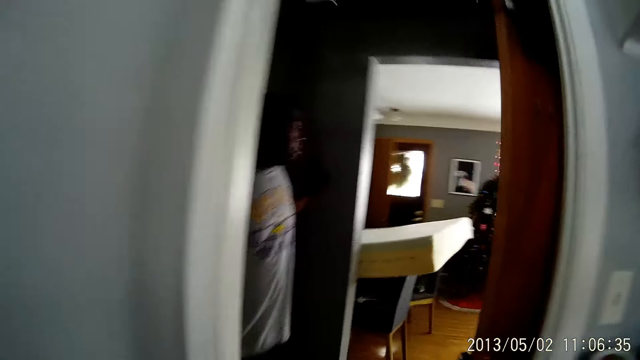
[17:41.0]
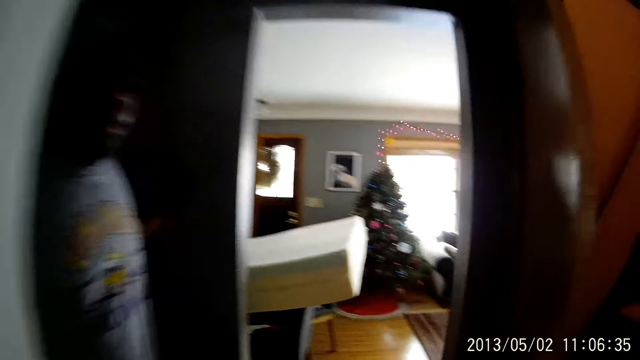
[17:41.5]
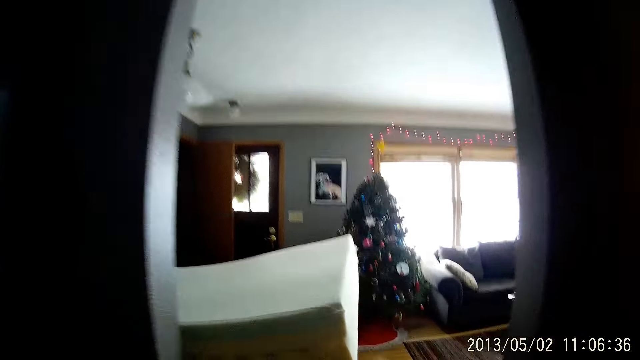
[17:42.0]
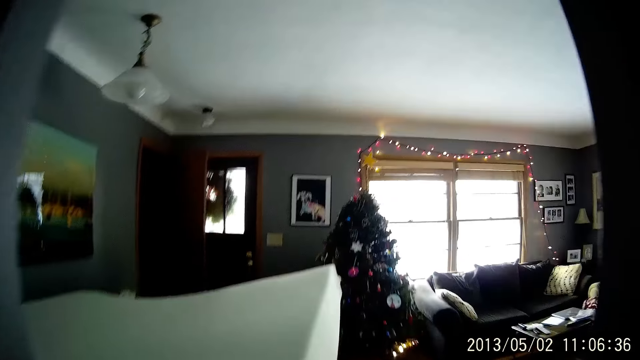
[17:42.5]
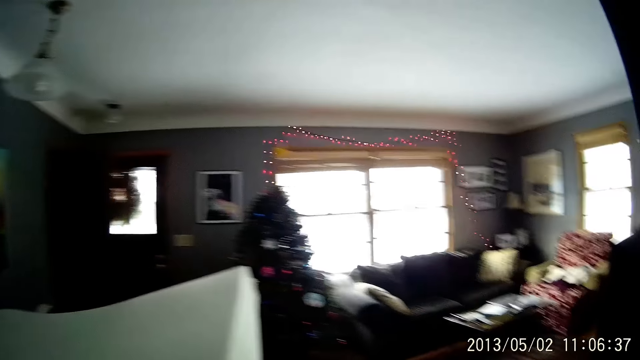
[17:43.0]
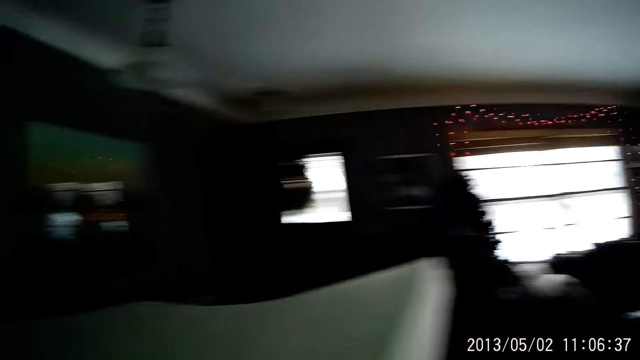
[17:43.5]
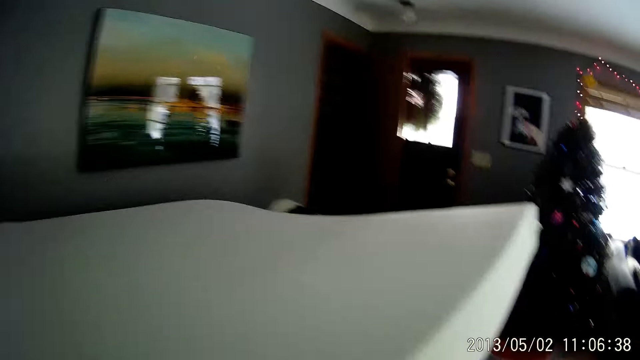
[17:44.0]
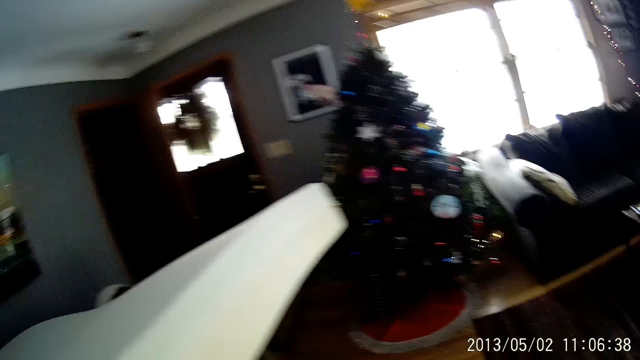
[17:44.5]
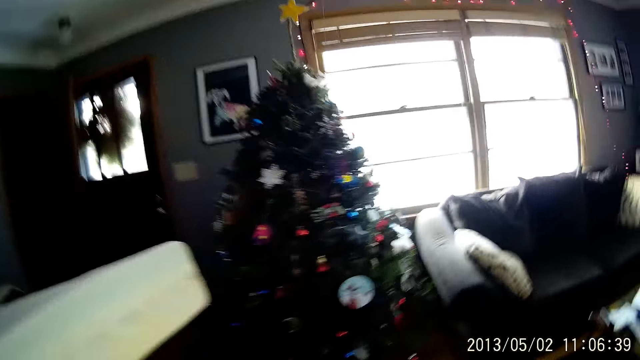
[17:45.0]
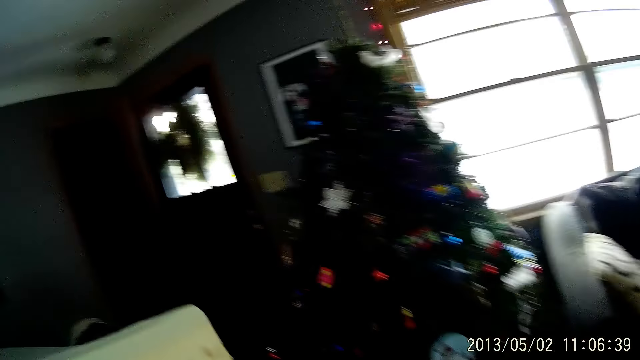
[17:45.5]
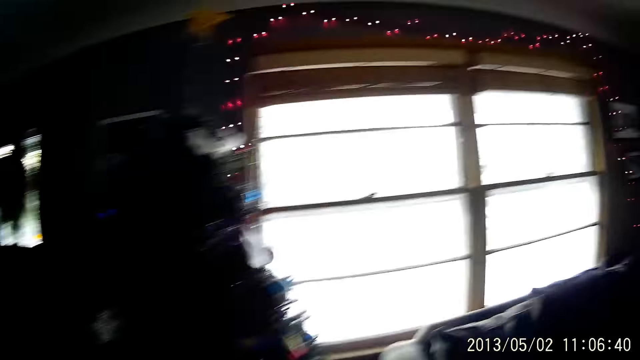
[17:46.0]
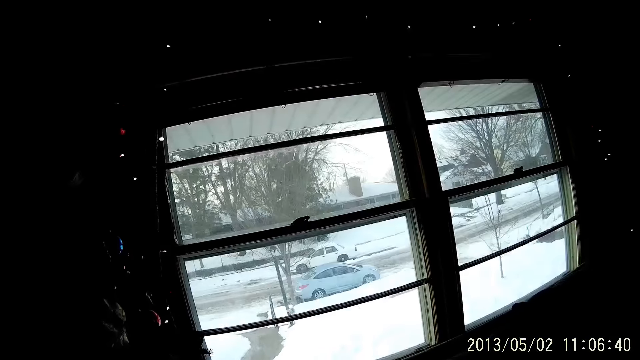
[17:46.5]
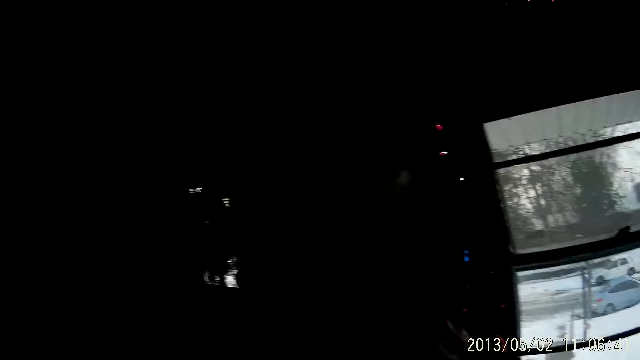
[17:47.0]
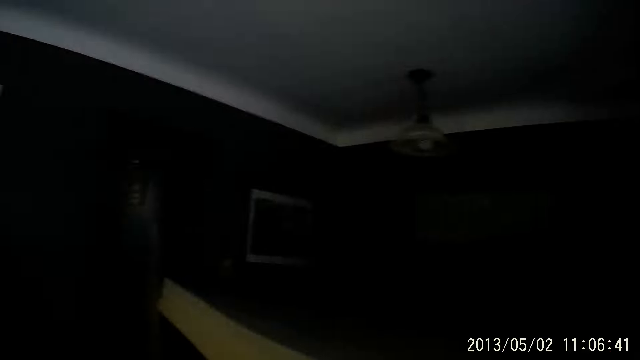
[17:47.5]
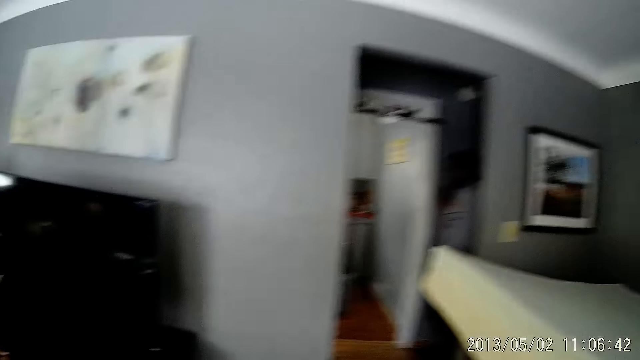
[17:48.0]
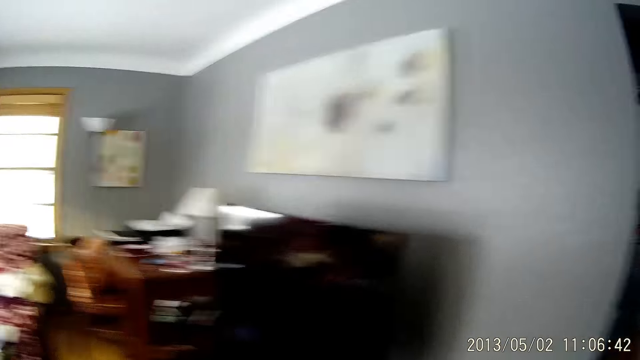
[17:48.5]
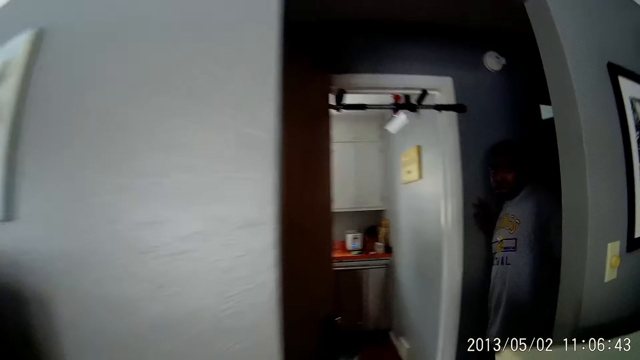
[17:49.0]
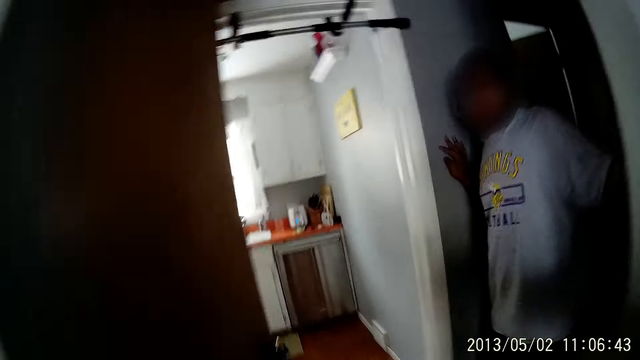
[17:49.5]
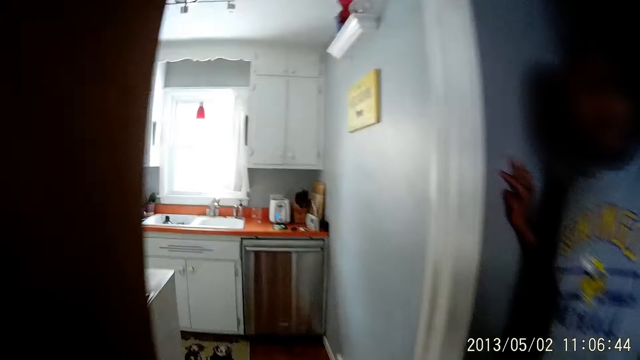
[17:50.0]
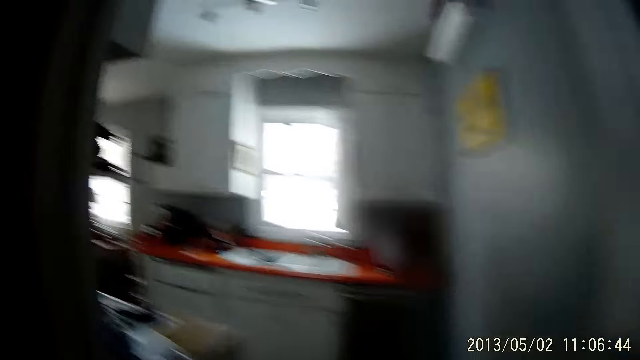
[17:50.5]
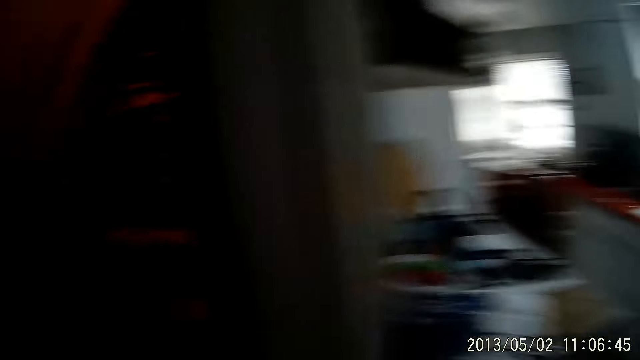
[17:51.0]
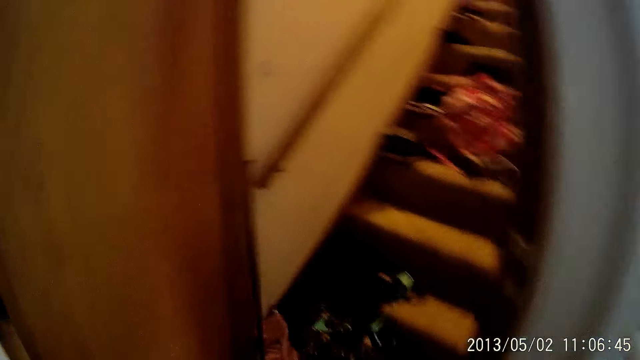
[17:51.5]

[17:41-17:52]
The camera wearer walks into the sitting room. A man stands in the house.

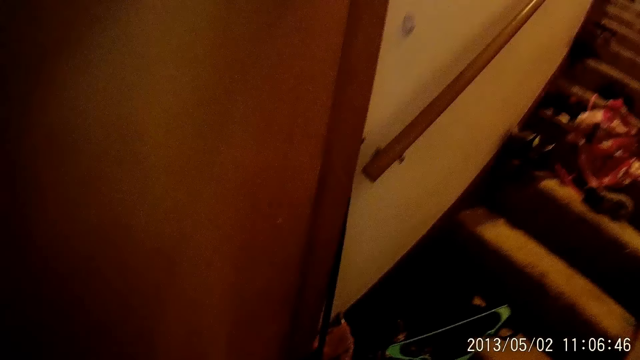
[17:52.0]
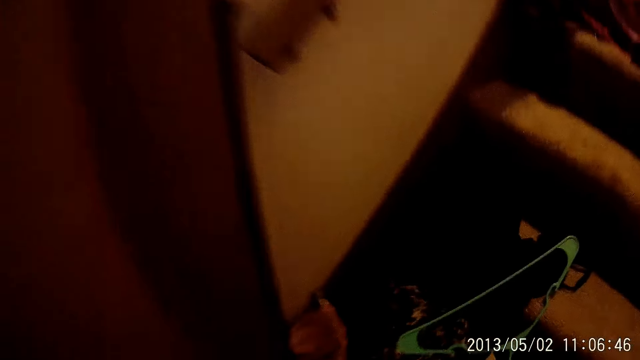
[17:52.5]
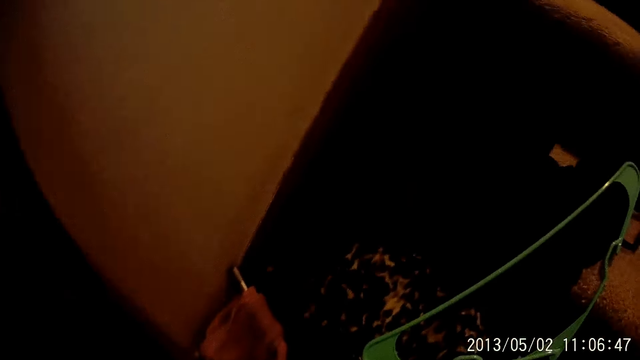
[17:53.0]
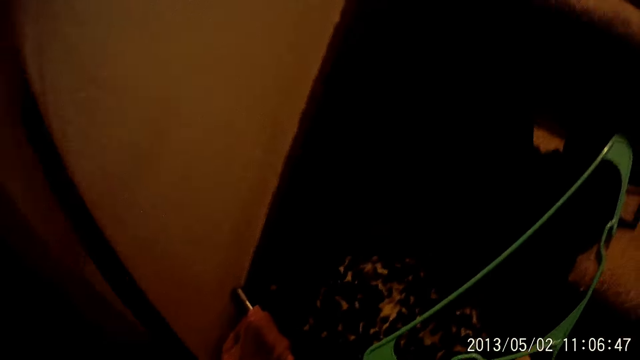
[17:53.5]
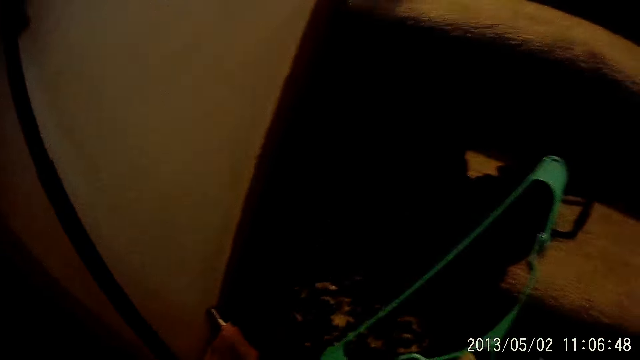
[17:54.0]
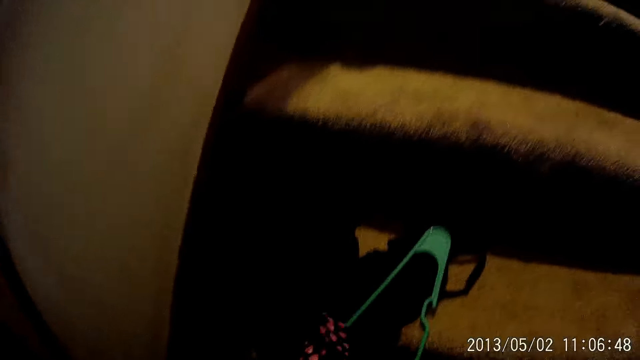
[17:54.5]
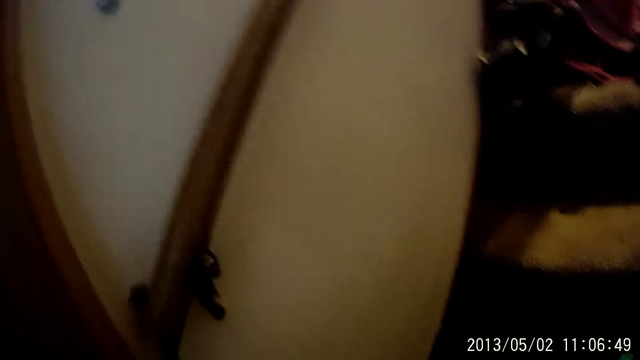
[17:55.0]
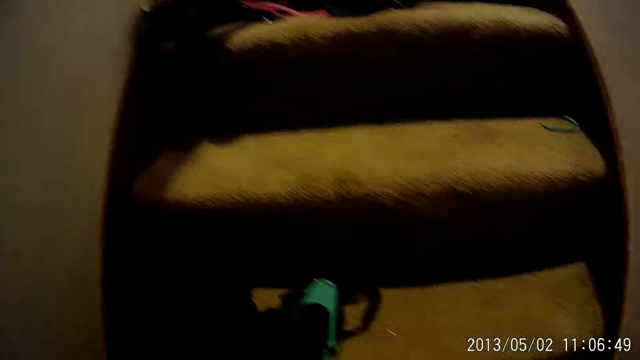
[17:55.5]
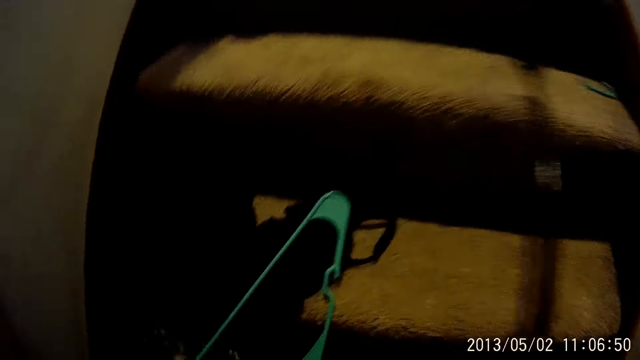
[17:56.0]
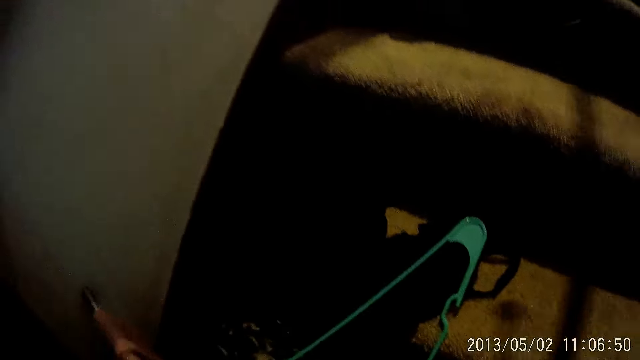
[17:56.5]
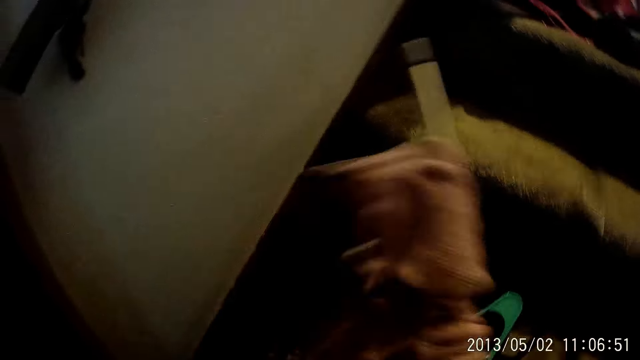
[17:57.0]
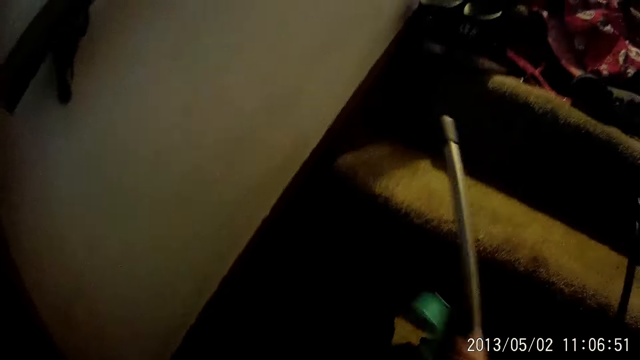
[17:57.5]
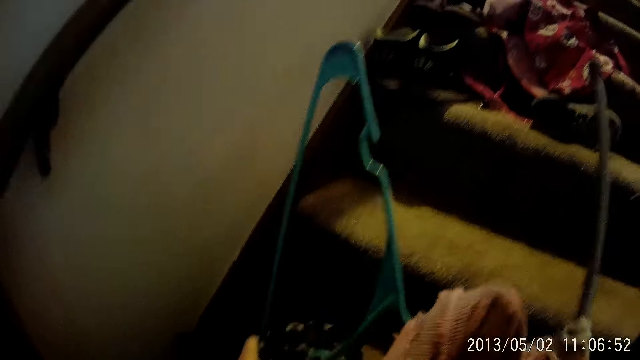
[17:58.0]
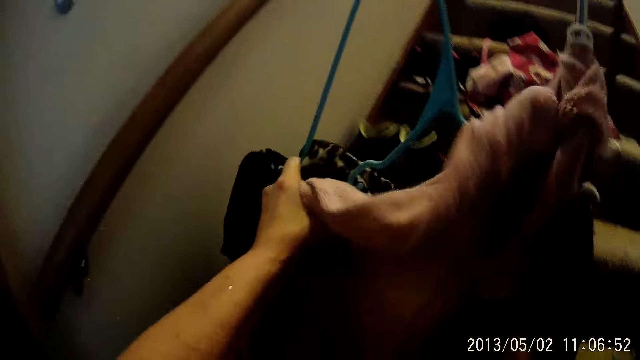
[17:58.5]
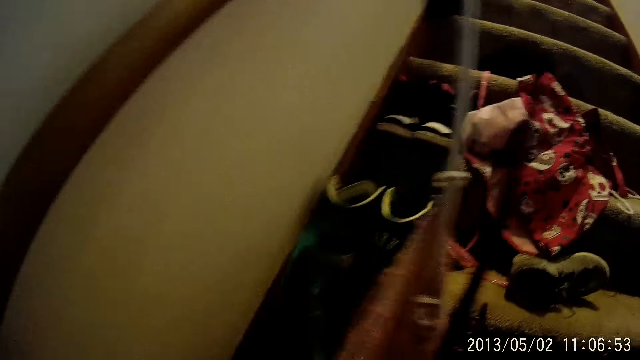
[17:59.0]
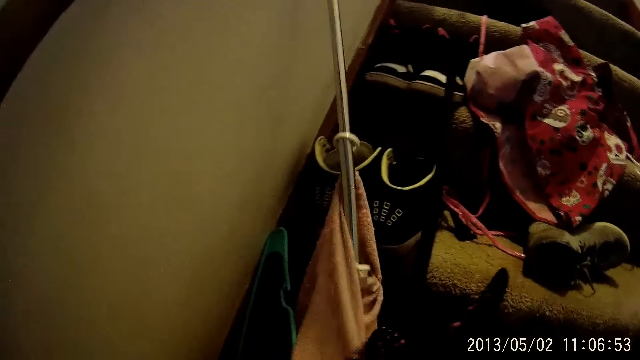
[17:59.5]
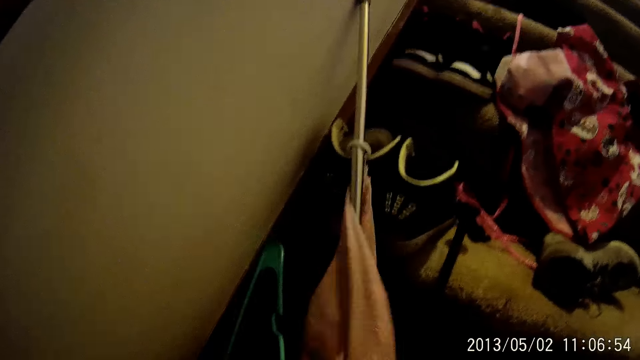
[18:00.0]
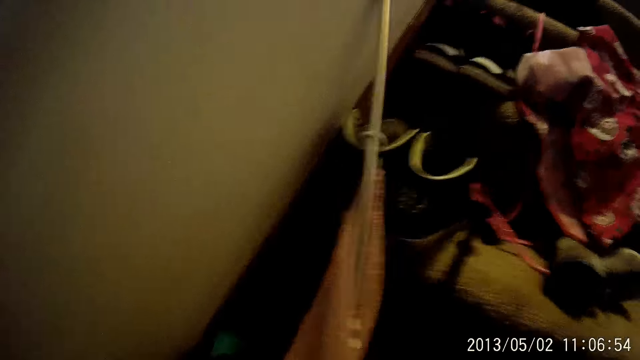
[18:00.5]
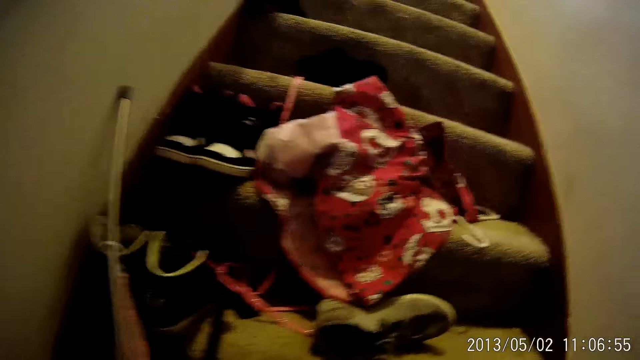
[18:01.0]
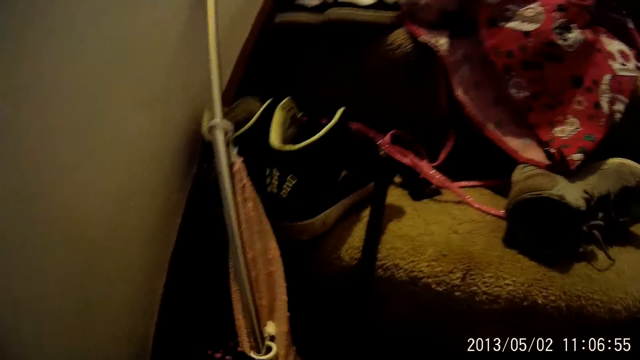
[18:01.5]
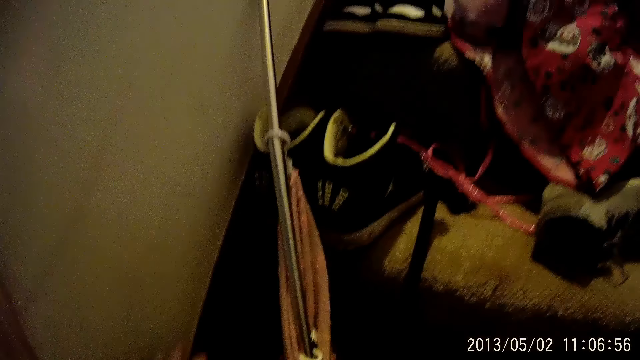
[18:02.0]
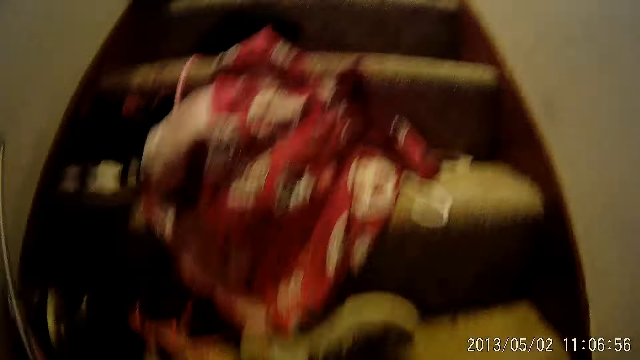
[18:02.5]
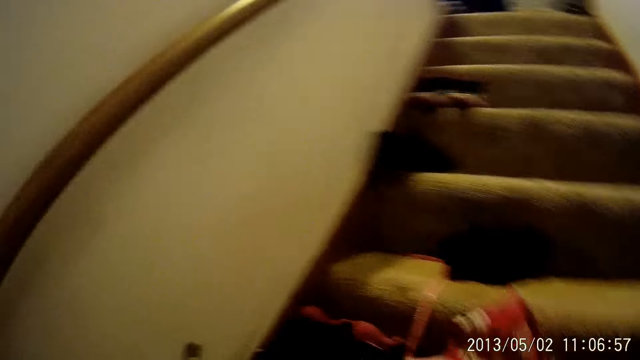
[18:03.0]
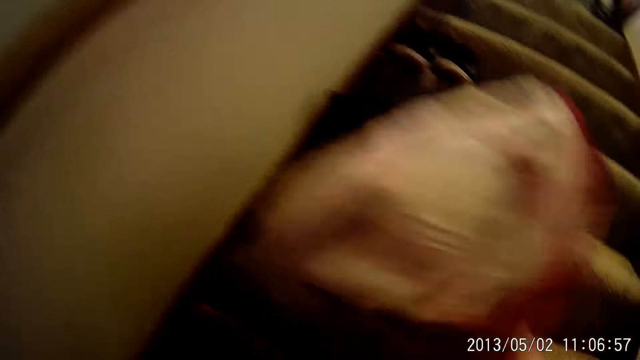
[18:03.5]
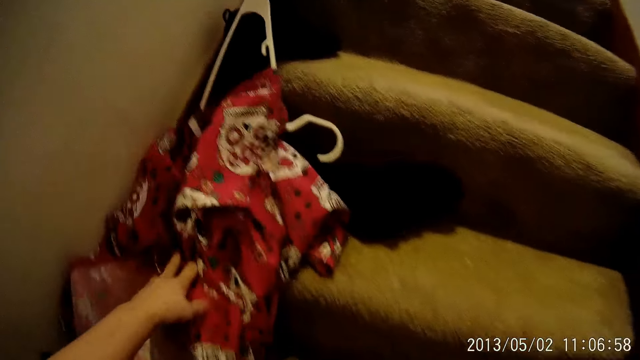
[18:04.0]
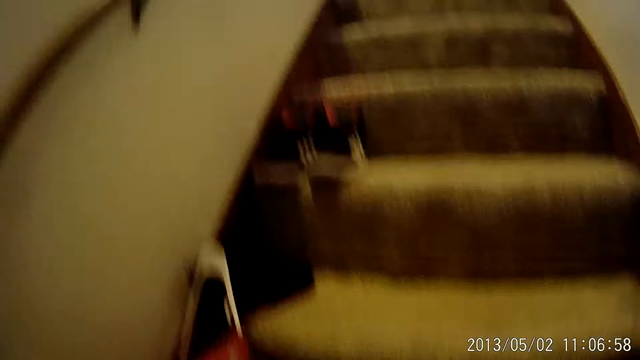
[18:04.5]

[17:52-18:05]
The camera wearer bends. They pick up curtain rods. They pick up a hanger. They place the curtain rods and the hanger on the stairs. They arrange the clothes on the stairs with both hands. They move clothes on the stairs.
